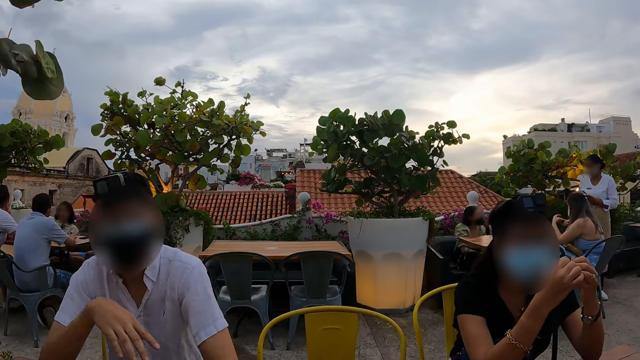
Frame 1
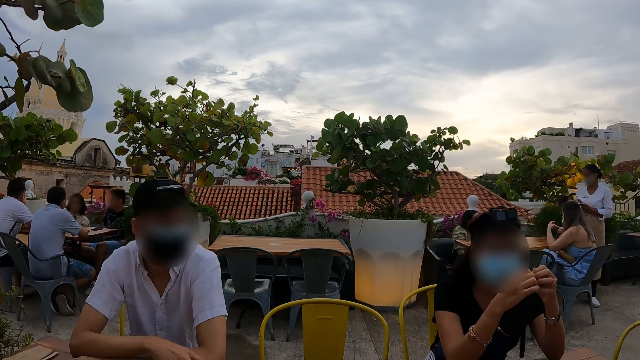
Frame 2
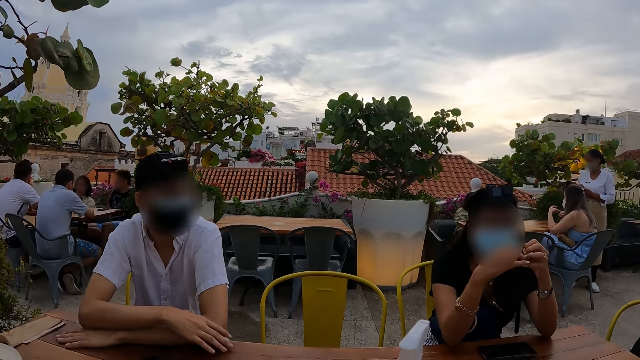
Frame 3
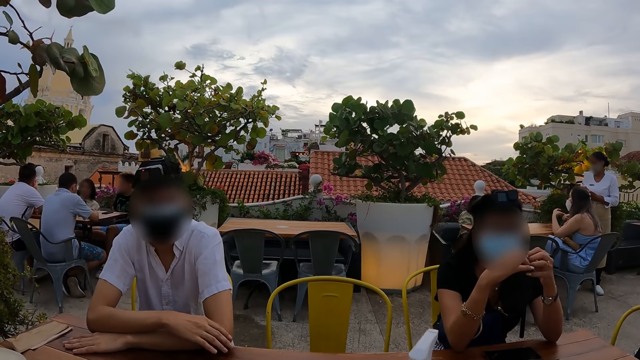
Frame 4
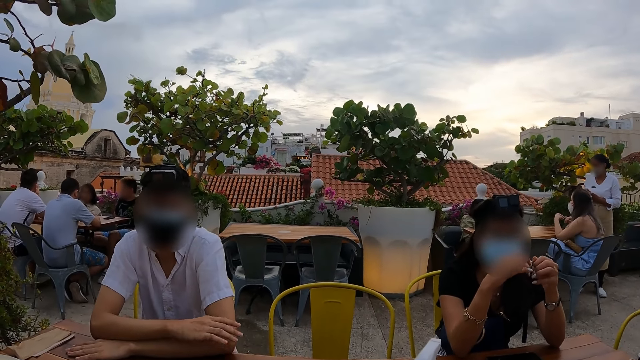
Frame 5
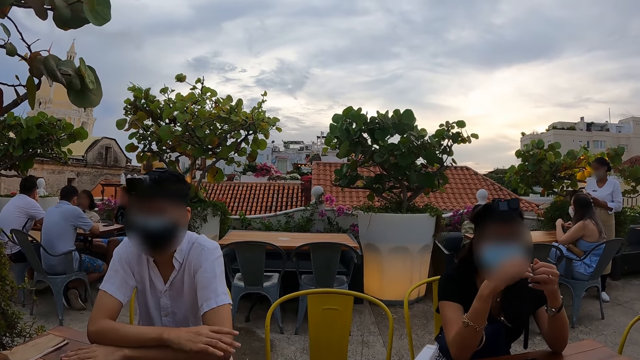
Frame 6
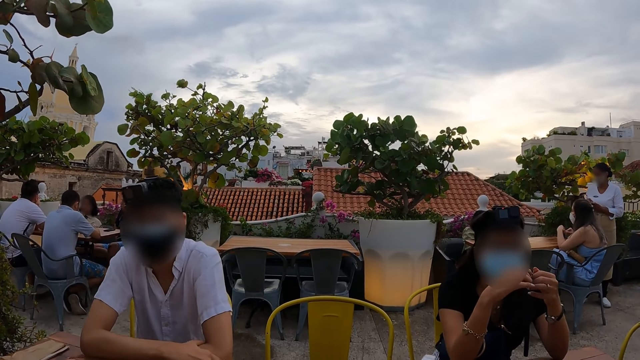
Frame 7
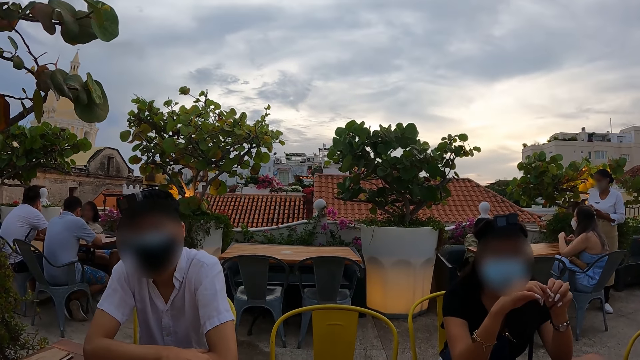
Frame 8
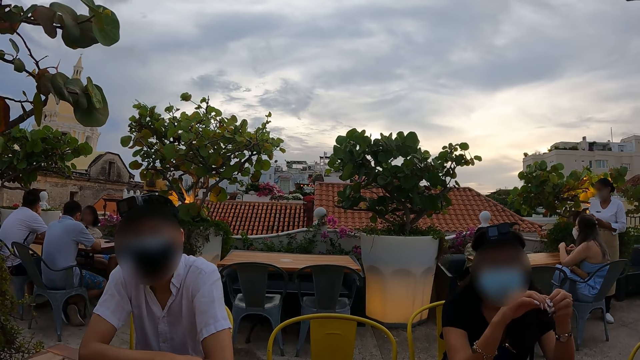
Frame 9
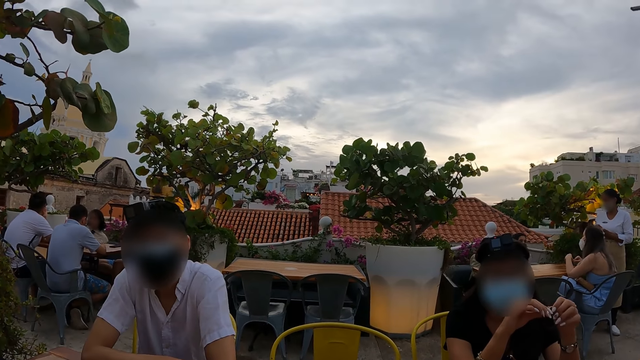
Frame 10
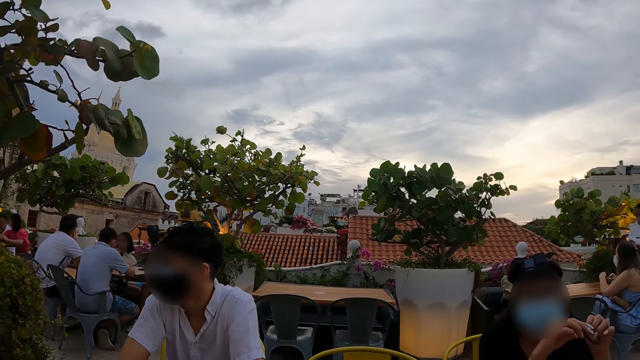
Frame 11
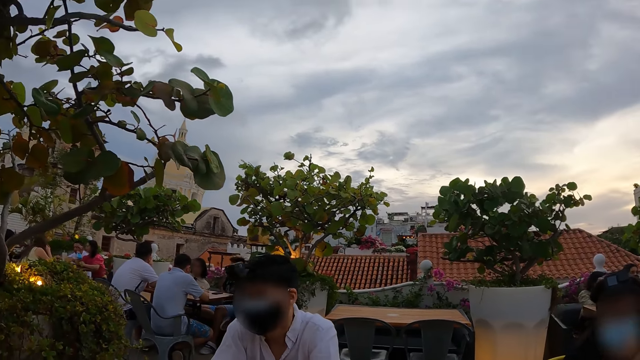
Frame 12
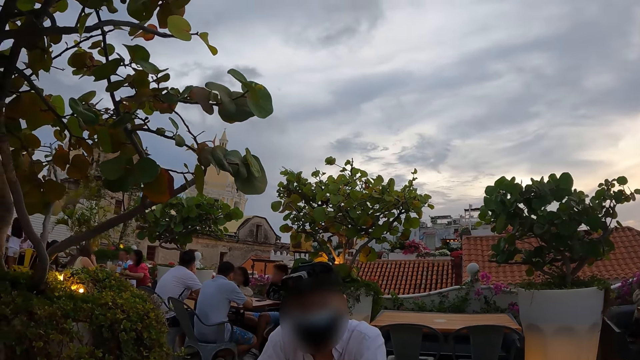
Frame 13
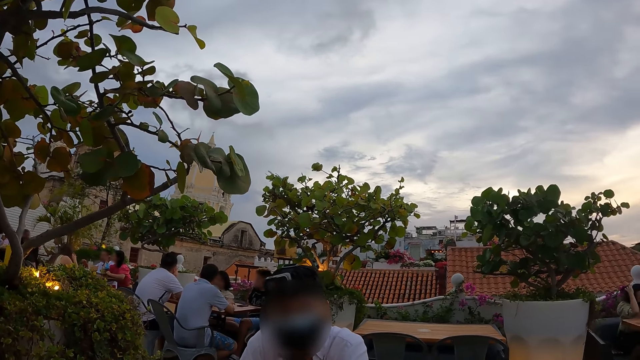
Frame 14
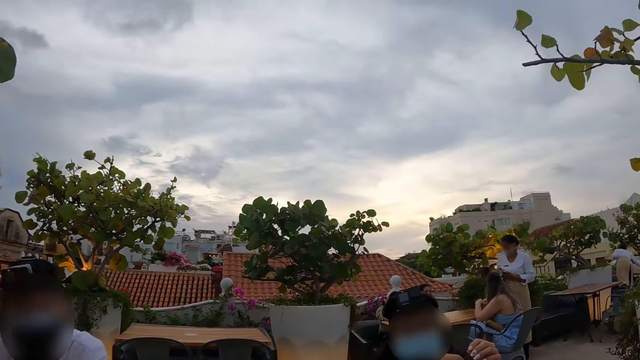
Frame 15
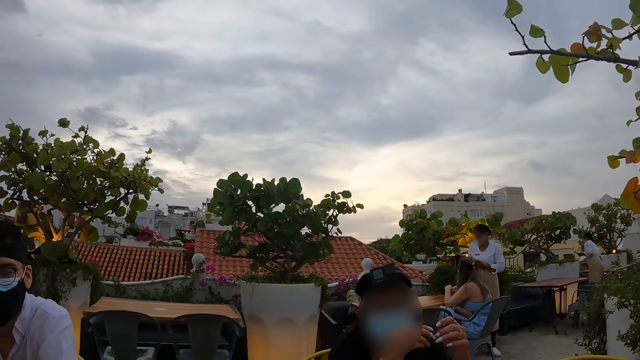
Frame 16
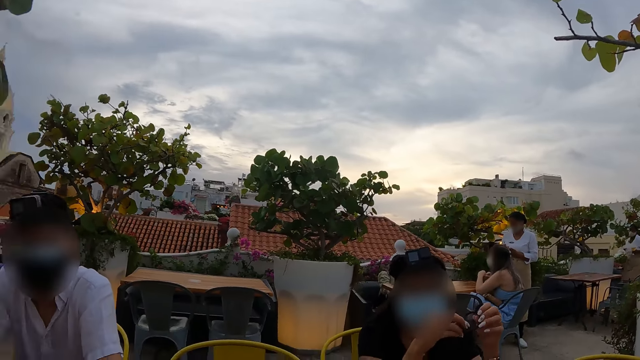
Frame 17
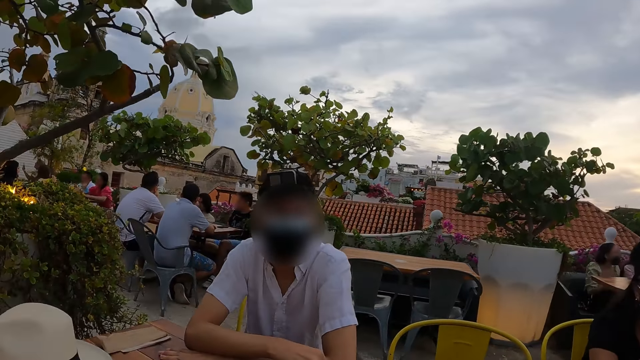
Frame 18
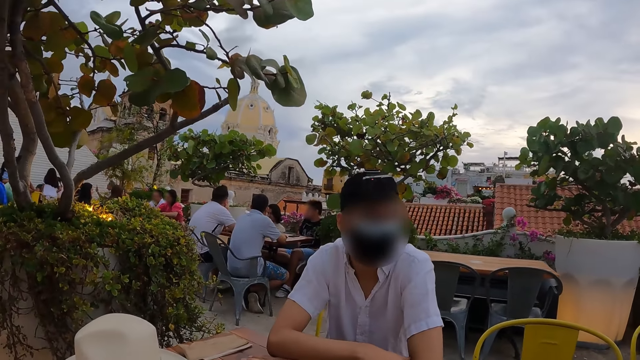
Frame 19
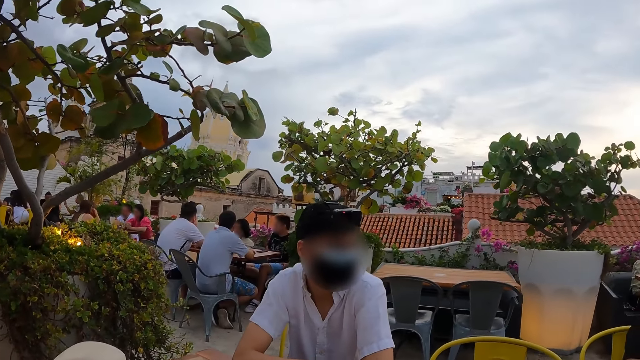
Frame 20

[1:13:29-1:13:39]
The camera wearer interacts with the man.

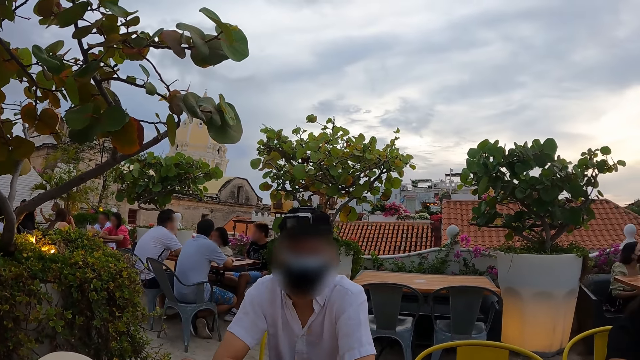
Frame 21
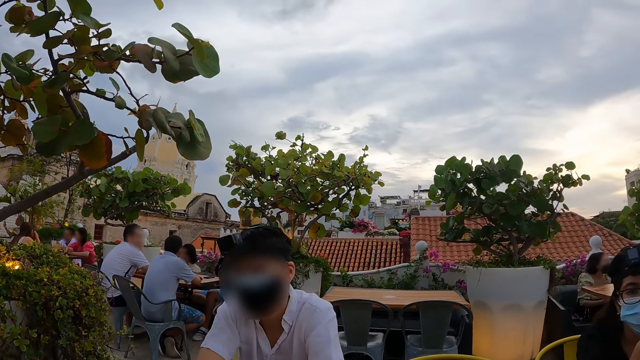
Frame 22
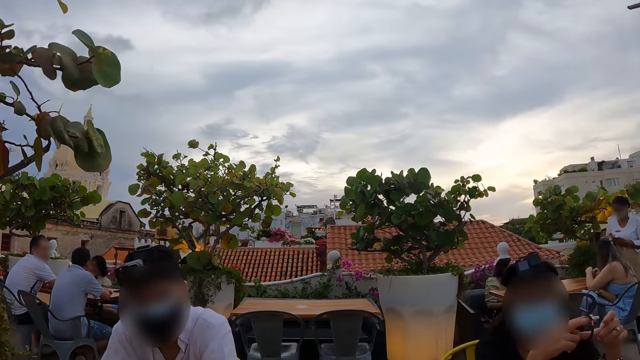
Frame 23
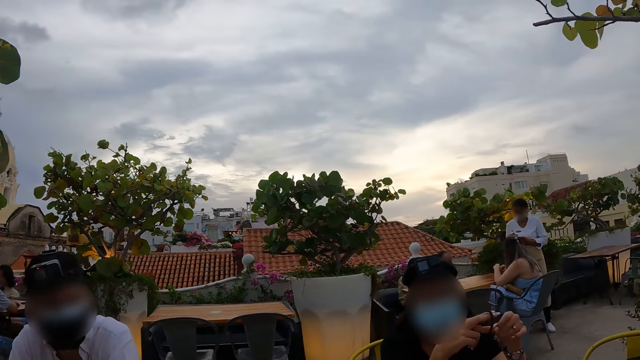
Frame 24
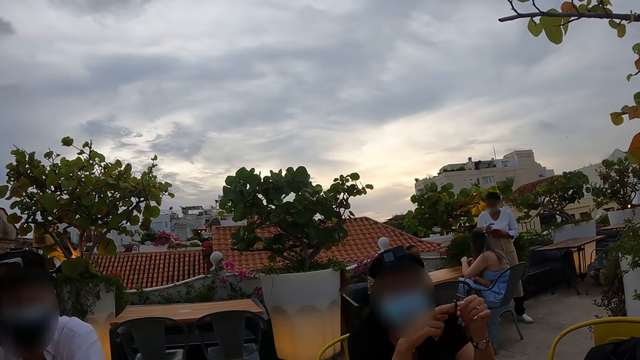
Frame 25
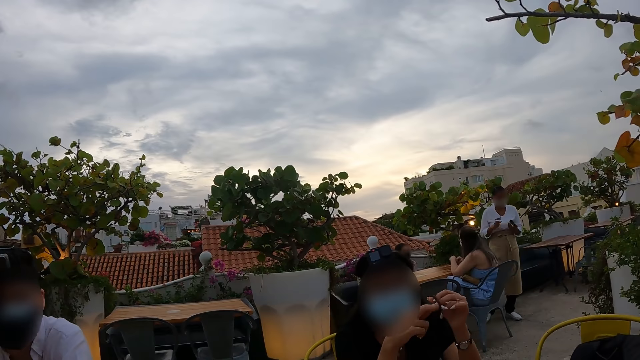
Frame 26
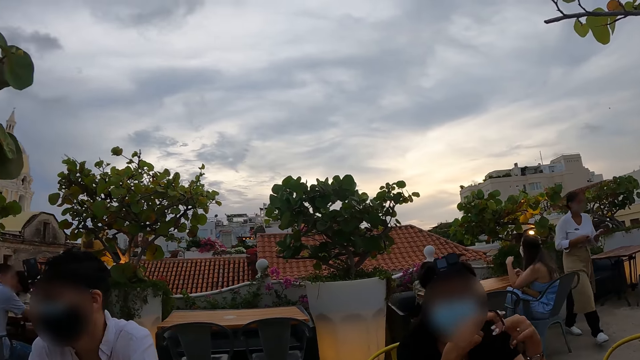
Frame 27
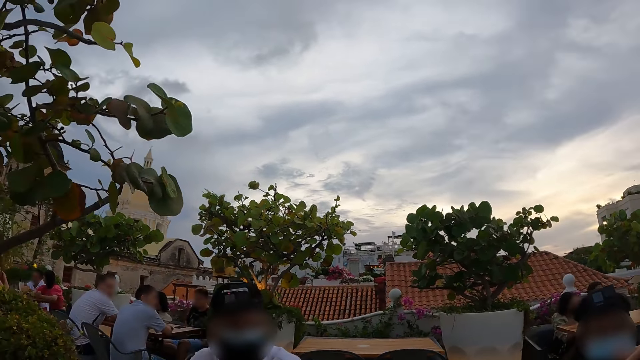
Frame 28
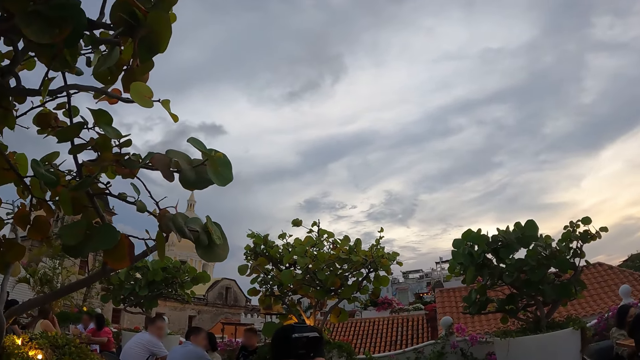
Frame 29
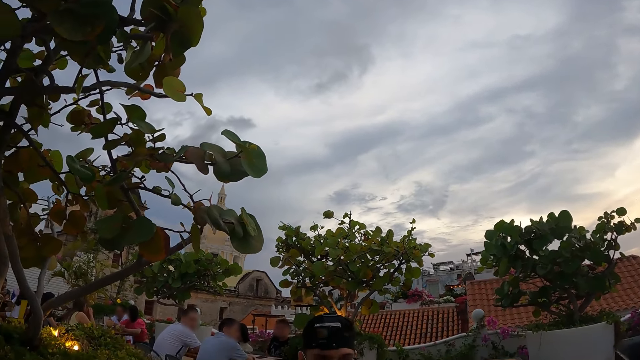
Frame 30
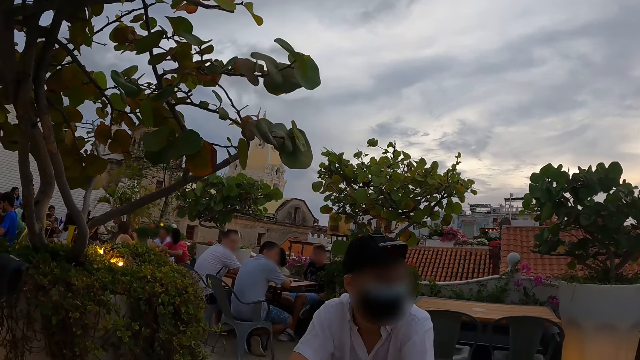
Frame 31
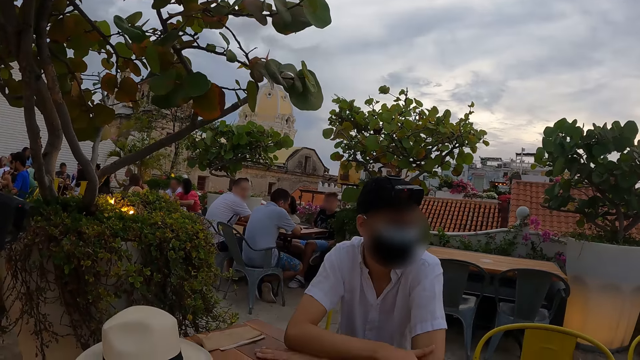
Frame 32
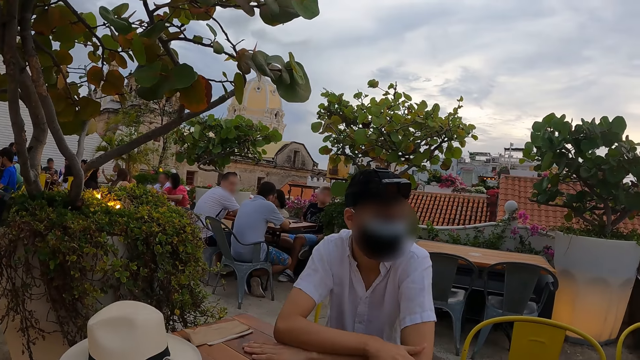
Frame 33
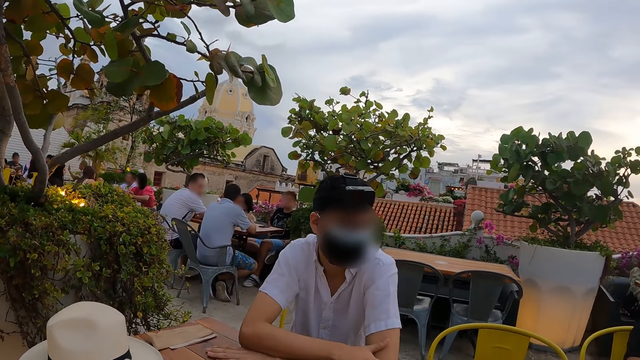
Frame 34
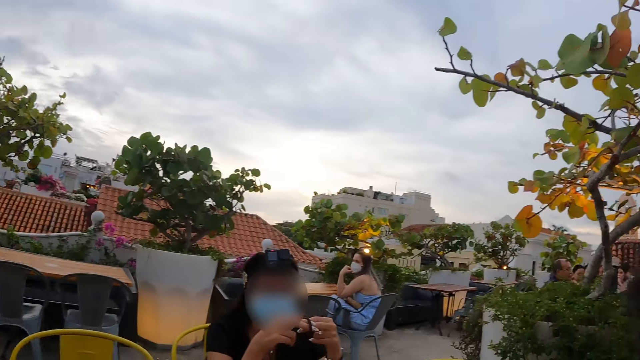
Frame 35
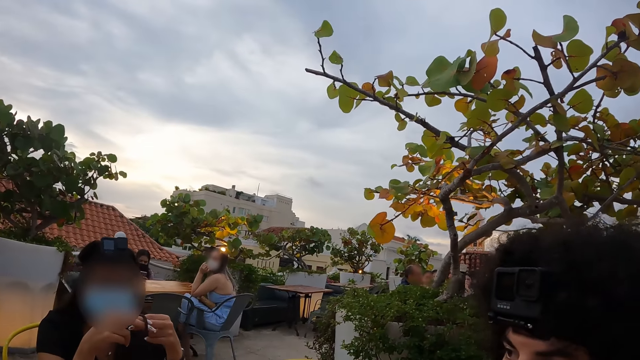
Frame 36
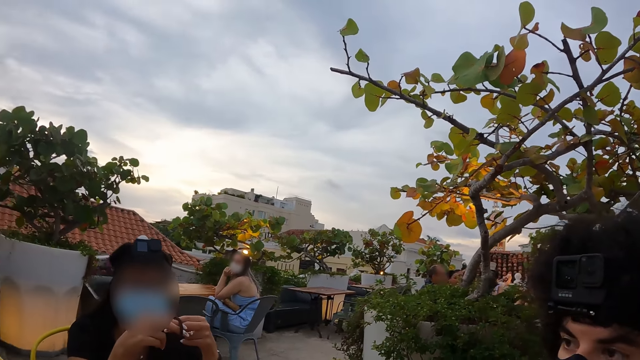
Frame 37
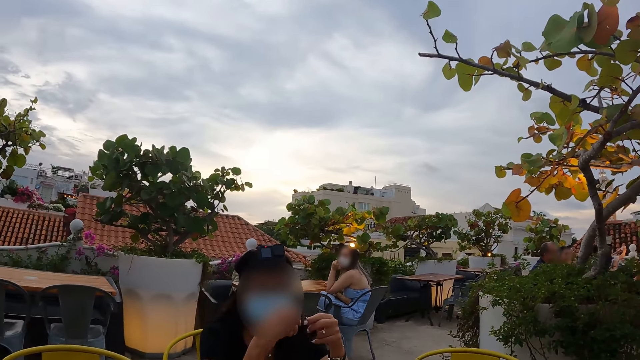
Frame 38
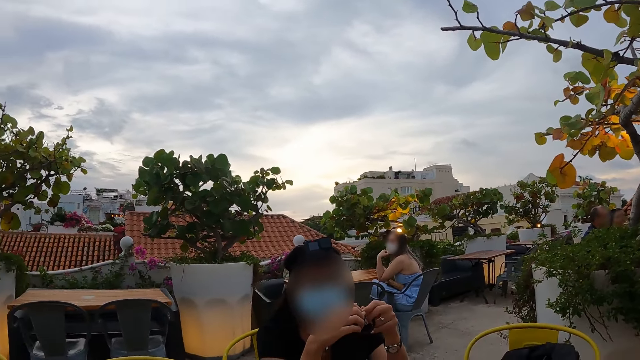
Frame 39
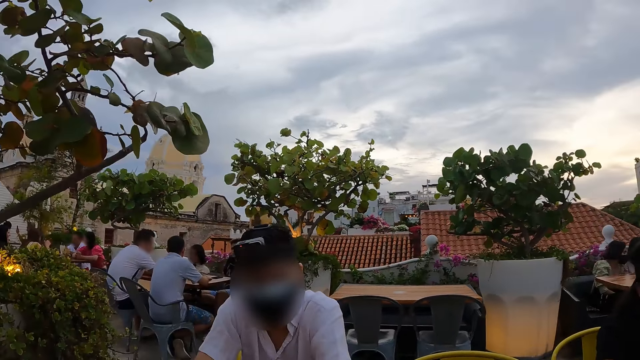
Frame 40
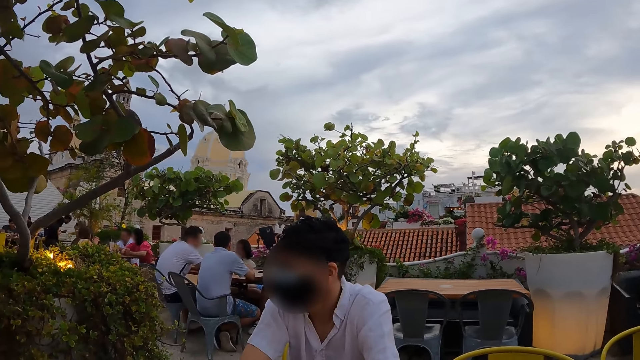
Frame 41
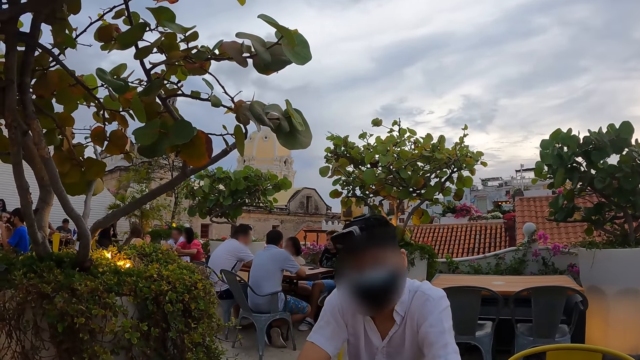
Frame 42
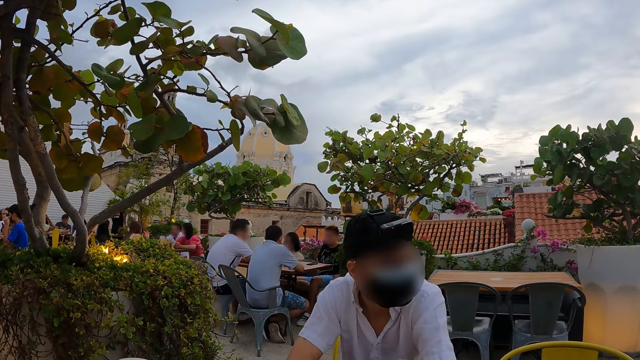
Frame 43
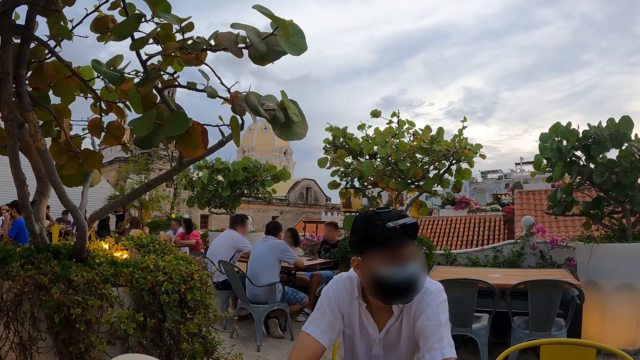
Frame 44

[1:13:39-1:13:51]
The camera wearer interacts with the woman. They look around.
